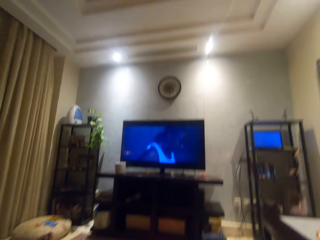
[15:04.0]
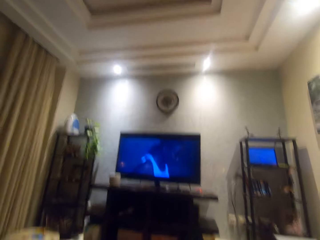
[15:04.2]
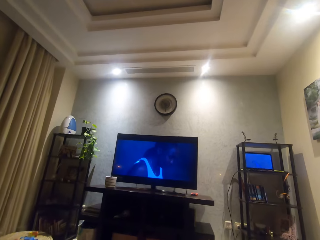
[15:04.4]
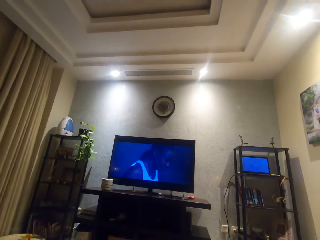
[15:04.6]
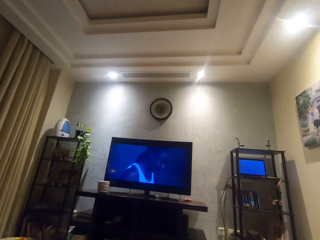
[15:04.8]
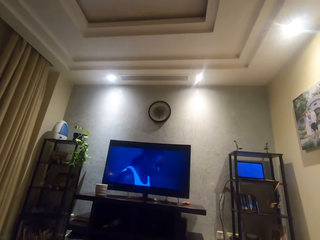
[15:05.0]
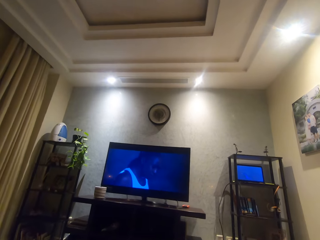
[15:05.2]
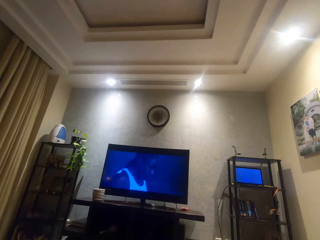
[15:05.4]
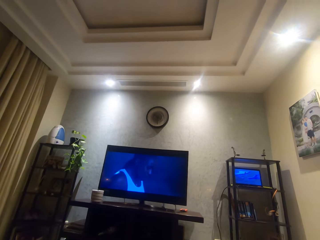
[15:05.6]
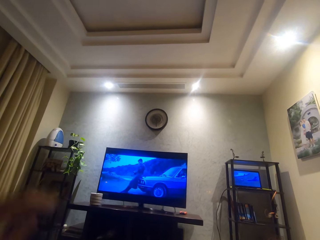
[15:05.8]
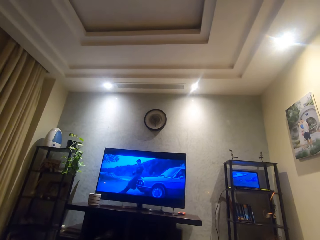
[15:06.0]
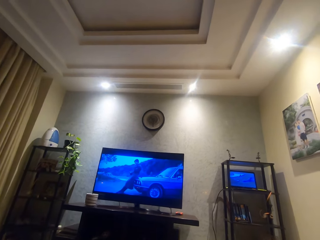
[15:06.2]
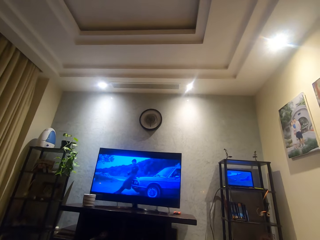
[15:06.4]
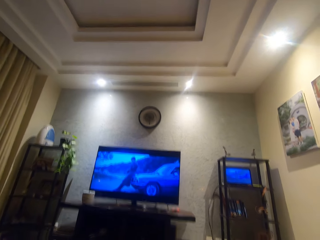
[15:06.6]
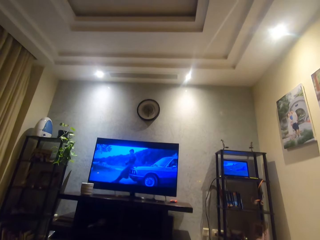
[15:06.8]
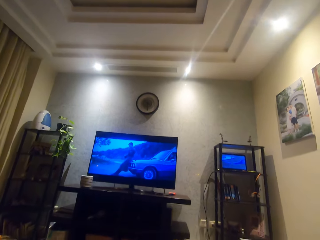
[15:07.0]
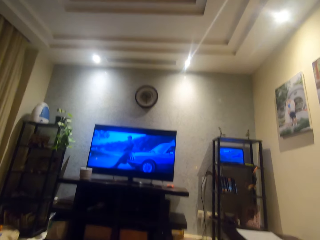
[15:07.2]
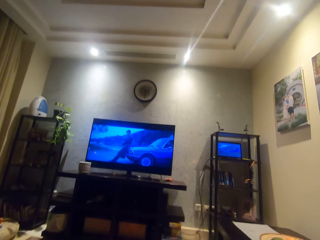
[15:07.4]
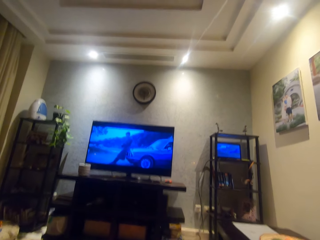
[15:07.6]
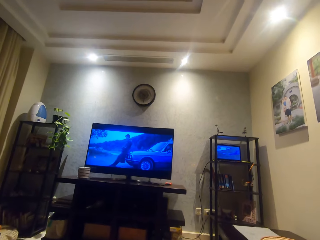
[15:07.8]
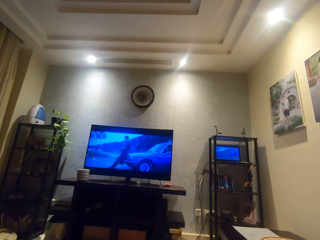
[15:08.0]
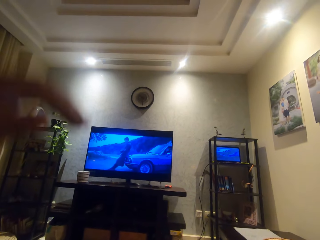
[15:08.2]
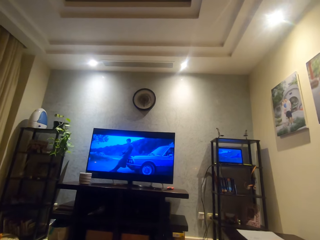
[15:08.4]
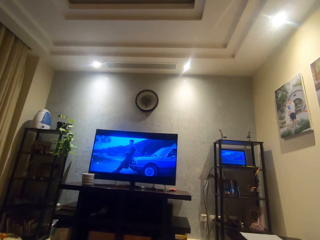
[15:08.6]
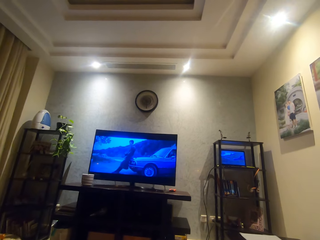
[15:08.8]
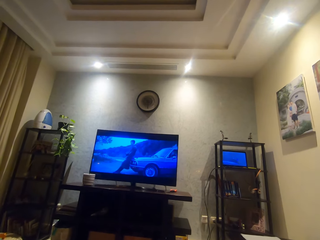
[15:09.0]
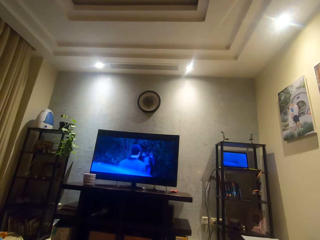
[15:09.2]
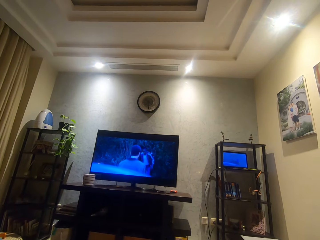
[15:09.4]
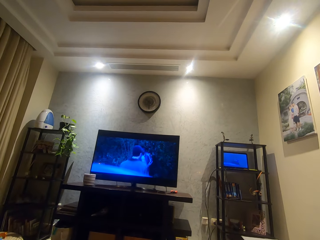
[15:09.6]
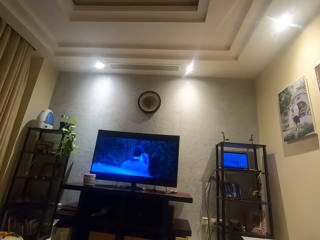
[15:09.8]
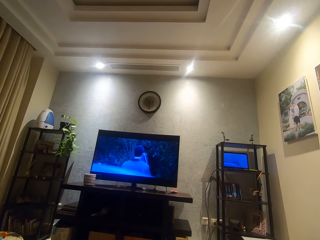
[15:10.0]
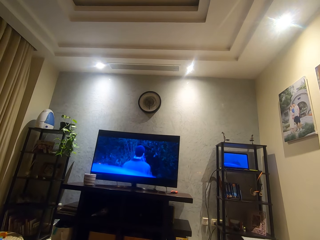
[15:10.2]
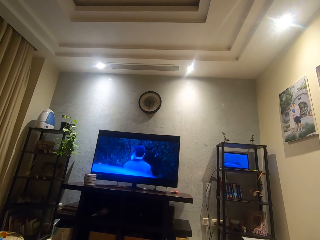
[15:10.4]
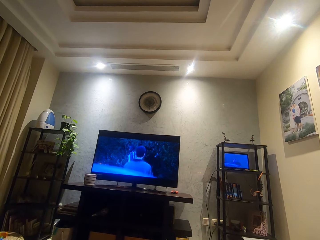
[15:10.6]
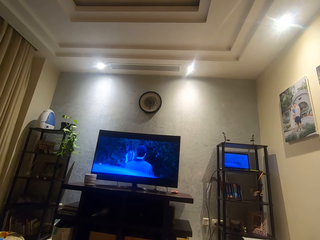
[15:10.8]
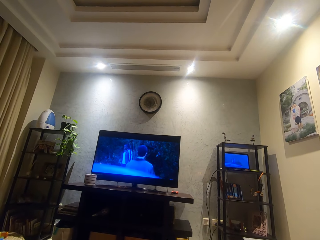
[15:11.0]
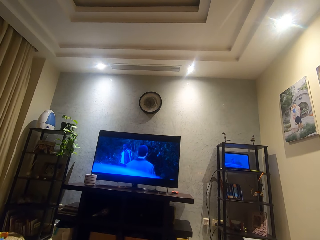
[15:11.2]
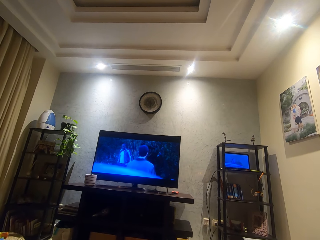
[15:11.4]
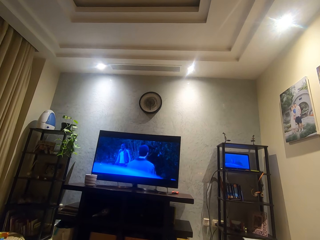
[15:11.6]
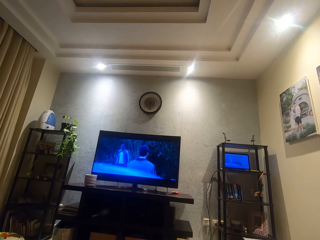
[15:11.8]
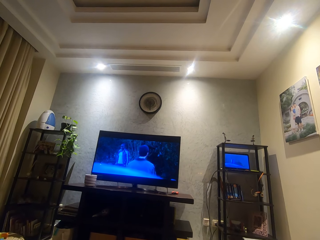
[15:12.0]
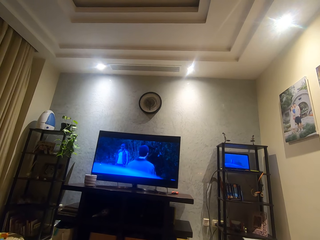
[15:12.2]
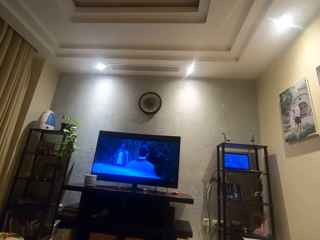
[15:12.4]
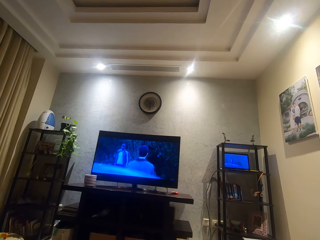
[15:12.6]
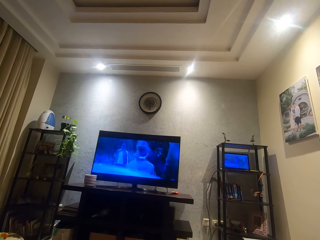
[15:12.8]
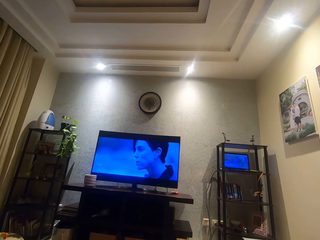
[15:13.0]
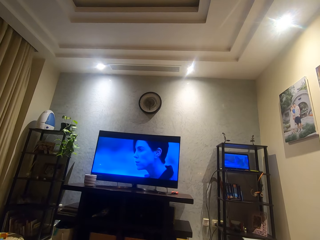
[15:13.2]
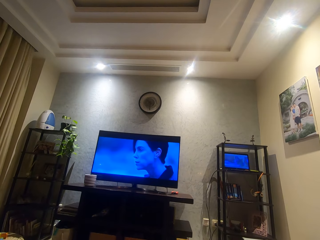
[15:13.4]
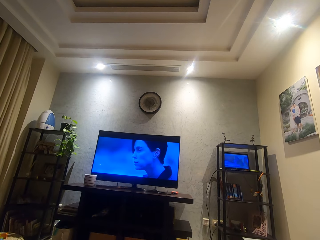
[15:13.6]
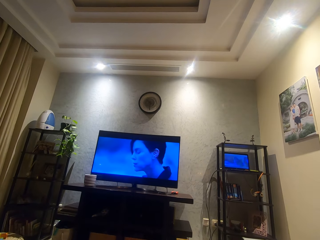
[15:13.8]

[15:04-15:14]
The camera wearer looks around. He lifts his hand up and puts his hand down.

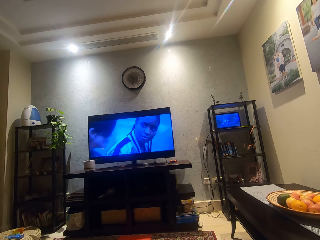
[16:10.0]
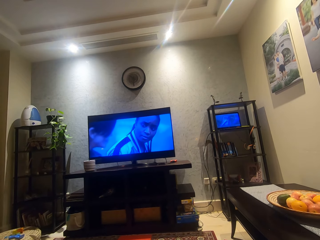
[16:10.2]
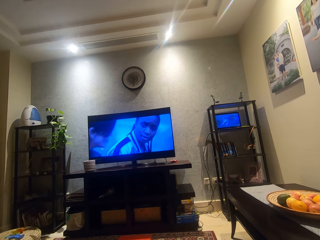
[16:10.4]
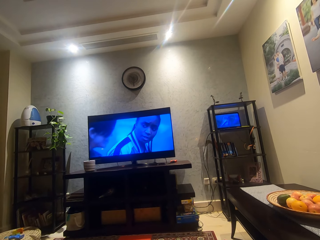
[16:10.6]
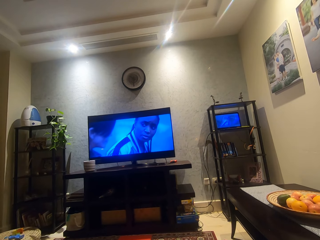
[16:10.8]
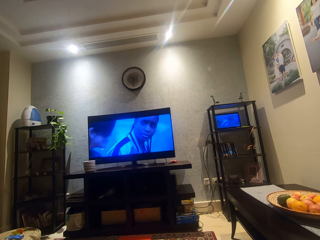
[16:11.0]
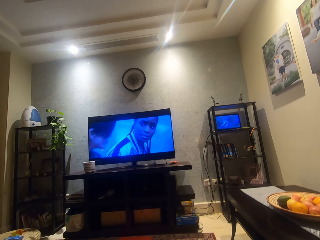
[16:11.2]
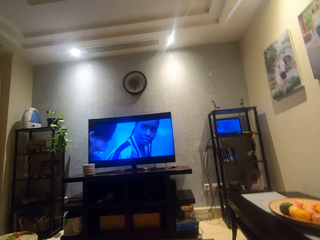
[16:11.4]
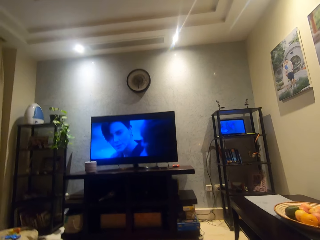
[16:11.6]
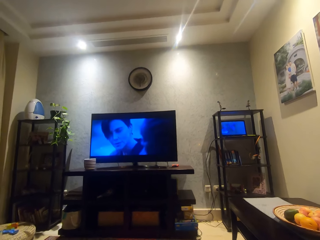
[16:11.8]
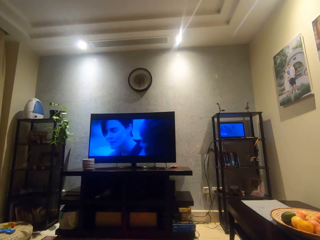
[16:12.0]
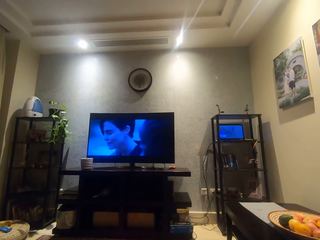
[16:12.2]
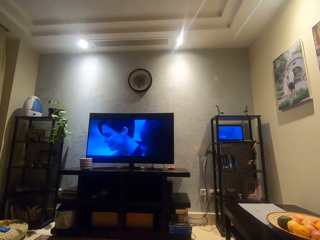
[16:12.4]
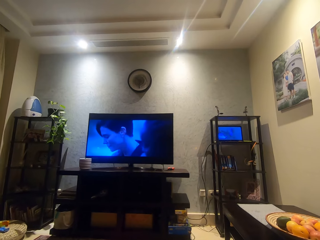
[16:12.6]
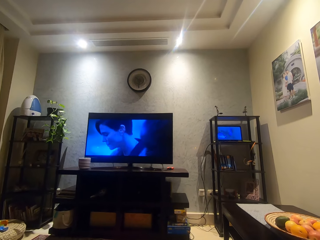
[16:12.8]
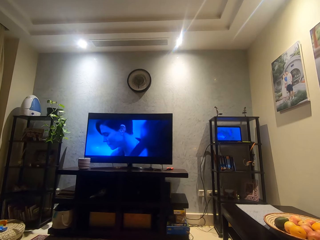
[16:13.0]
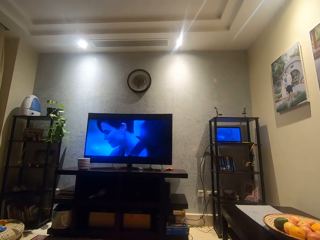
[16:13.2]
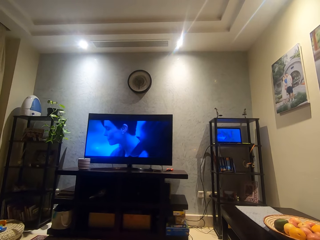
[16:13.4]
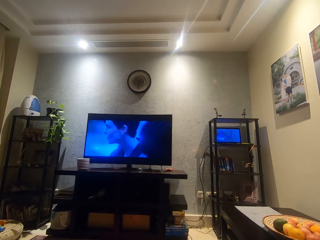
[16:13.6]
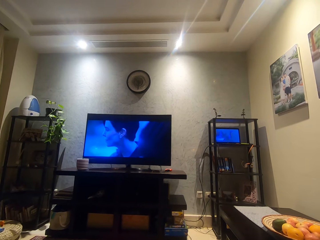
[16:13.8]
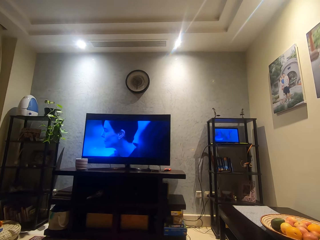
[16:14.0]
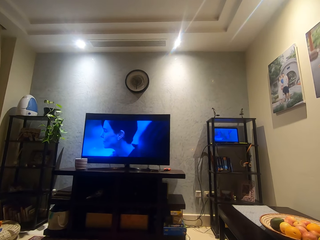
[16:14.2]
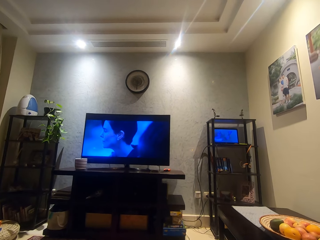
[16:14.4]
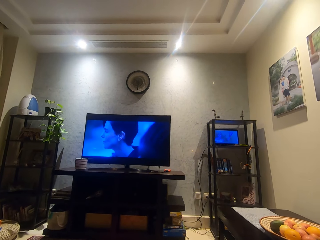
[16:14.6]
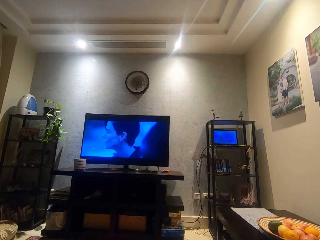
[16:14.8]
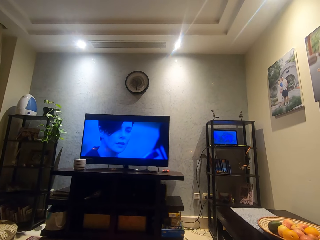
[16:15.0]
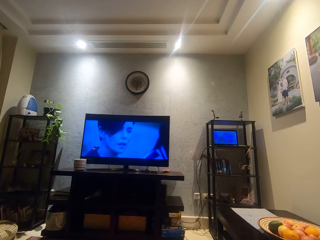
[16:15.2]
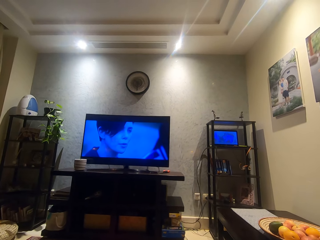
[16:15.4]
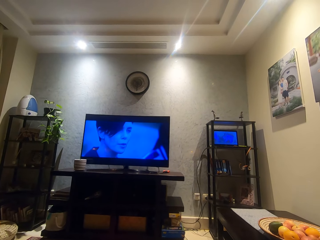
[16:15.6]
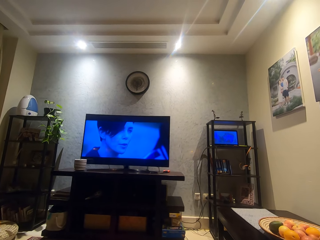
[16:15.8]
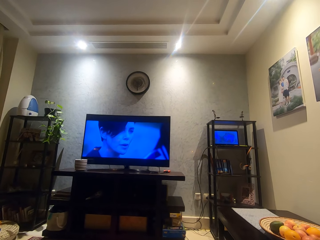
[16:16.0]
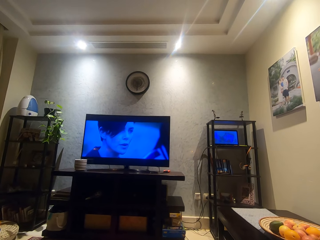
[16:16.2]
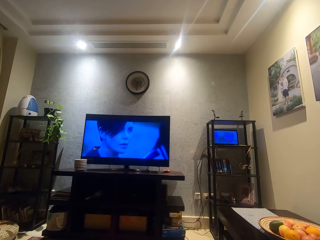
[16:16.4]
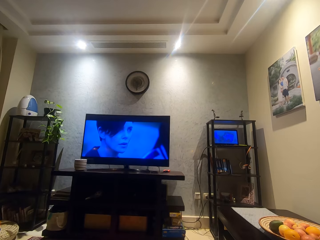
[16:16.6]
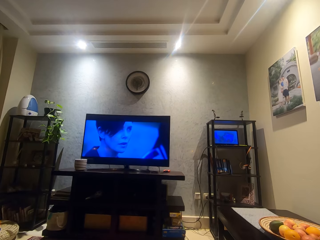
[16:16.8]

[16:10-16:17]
The camera wearer looks around.

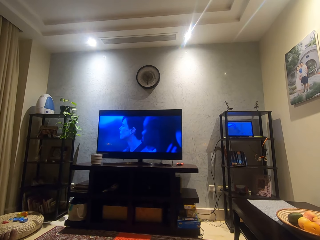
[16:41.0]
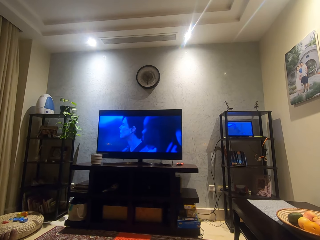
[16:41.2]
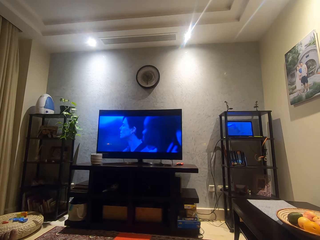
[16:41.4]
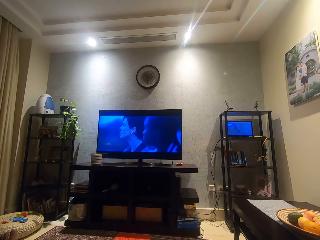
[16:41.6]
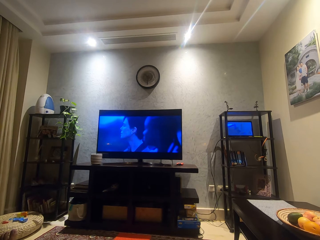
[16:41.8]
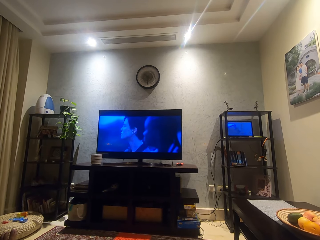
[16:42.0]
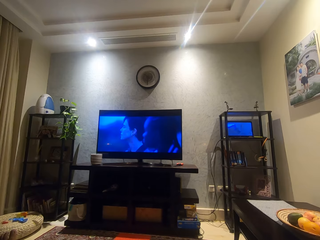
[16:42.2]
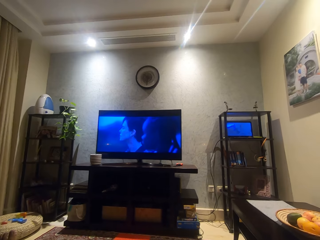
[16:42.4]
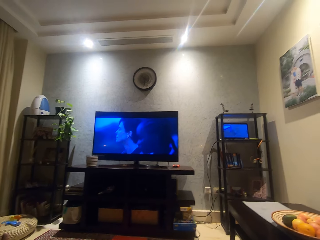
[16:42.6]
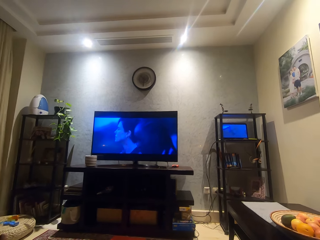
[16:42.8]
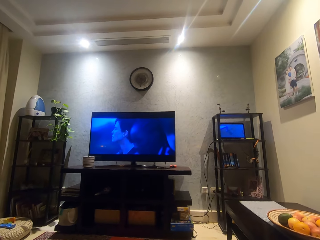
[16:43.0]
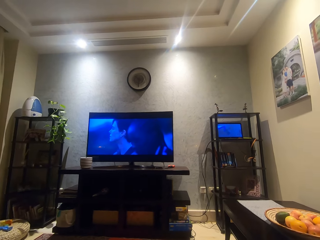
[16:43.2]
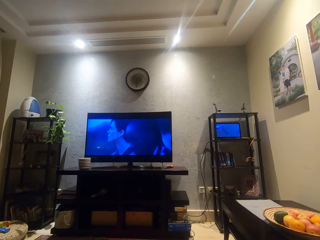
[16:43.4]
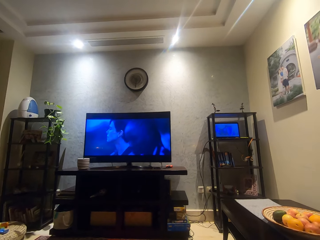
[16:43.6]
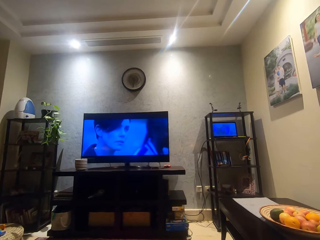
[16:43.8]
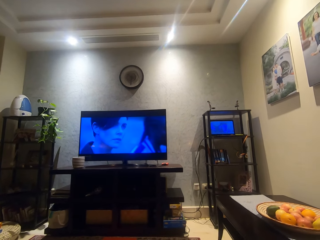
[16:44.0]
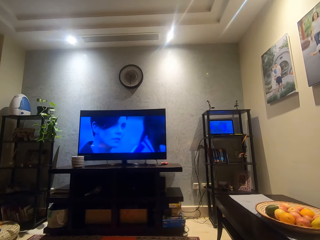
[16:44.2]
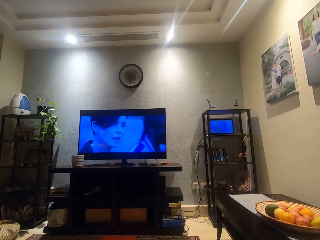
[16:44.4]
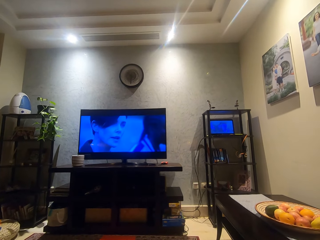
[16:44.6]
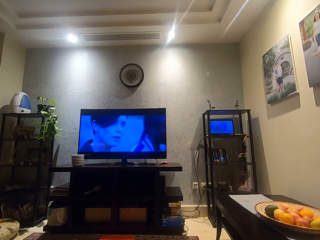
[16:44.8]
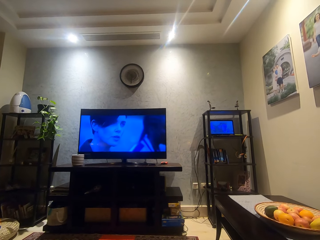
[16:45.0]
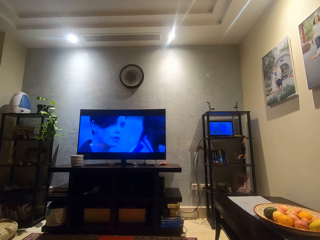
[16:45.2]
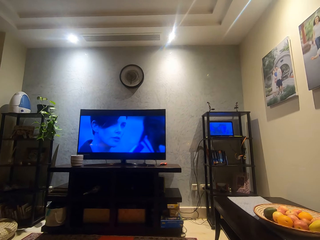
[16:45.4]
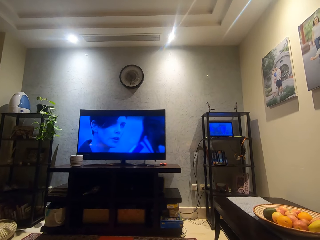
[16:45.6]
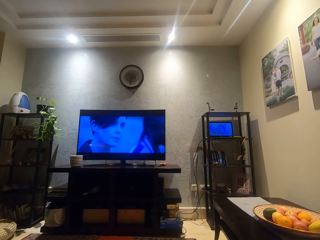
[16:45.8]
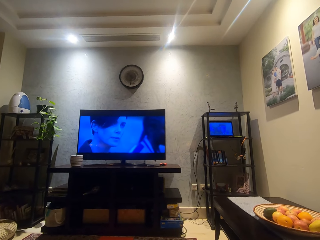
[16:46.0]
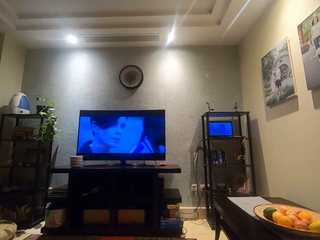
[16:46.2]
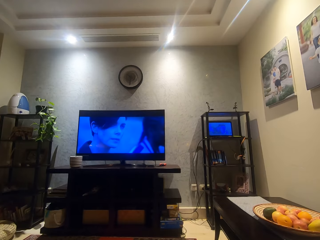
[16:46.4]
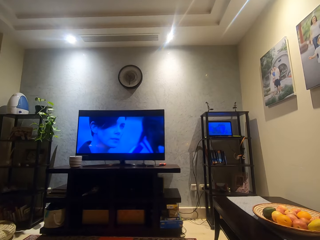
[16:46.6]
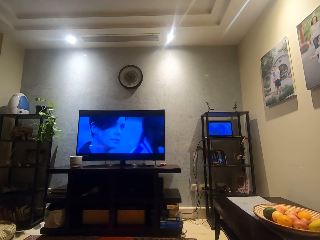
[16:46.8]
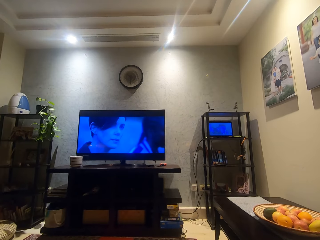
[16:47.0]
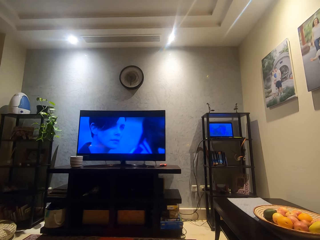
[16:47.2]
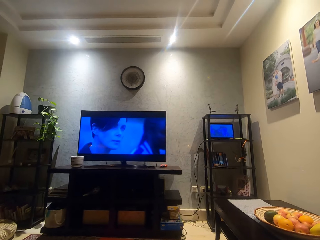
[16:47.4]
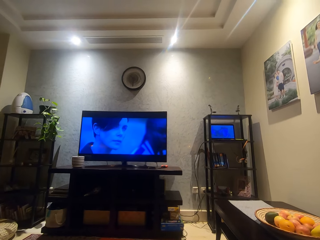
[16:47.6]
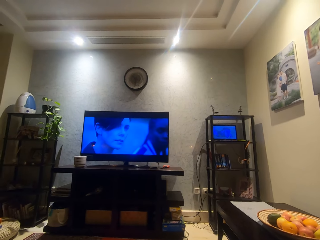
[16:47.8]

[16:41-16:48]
The camera wearer moves a bit.
